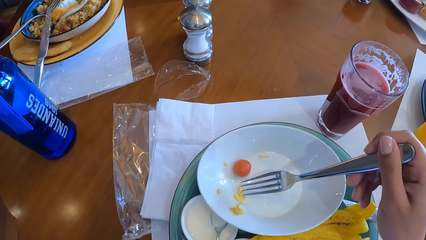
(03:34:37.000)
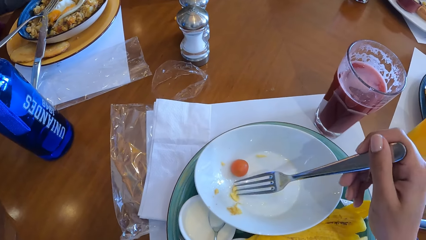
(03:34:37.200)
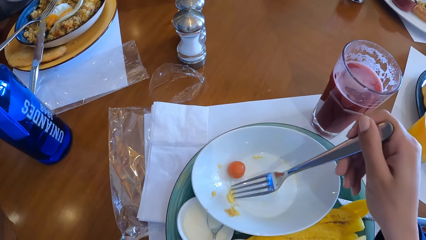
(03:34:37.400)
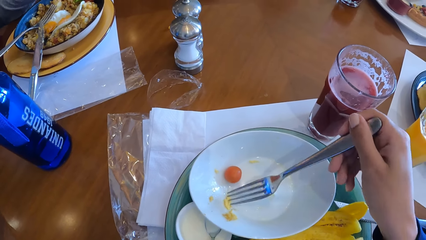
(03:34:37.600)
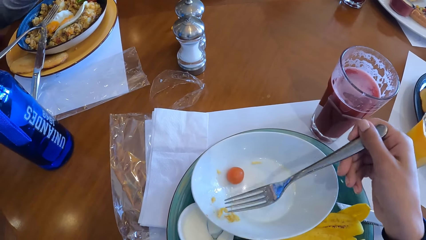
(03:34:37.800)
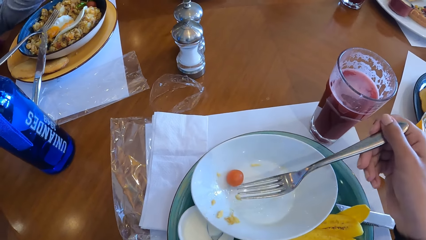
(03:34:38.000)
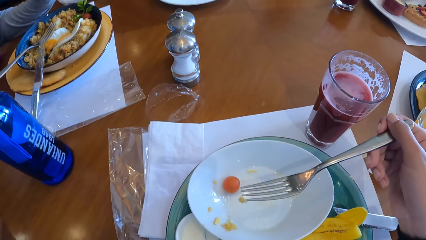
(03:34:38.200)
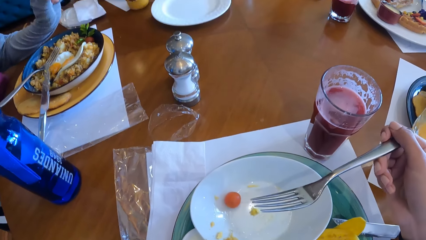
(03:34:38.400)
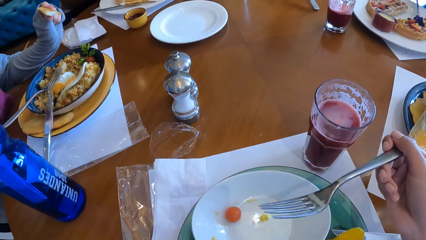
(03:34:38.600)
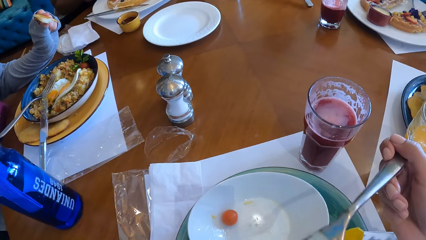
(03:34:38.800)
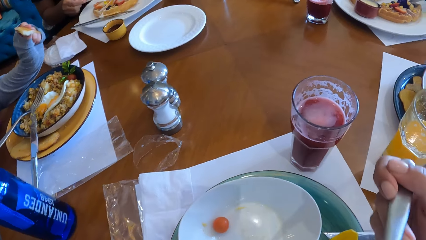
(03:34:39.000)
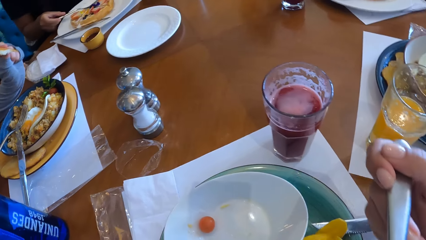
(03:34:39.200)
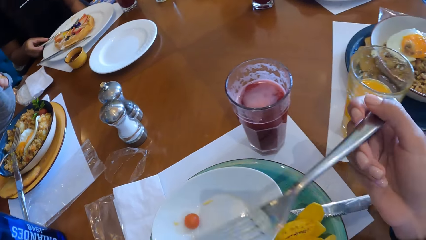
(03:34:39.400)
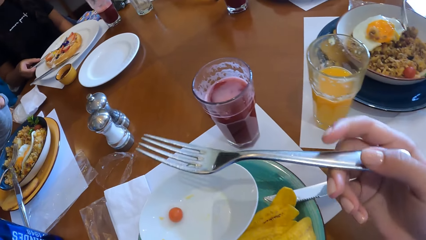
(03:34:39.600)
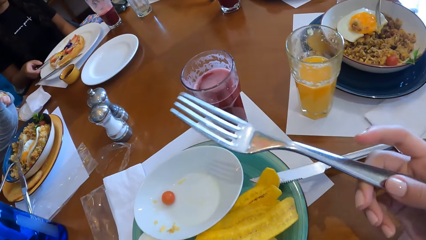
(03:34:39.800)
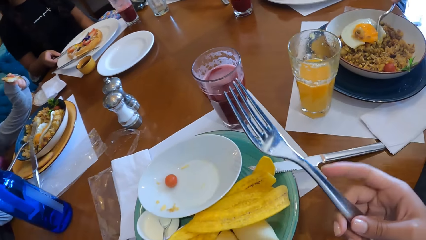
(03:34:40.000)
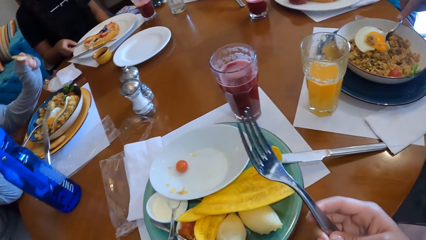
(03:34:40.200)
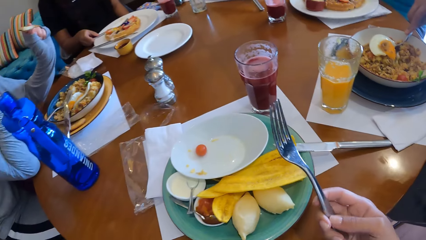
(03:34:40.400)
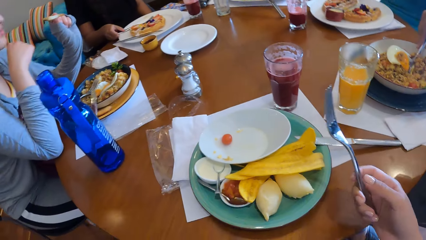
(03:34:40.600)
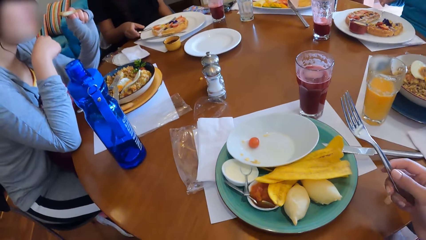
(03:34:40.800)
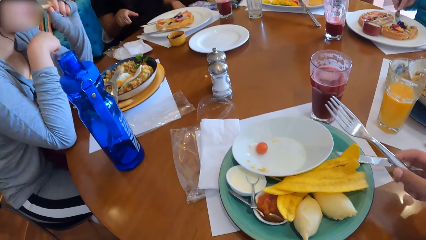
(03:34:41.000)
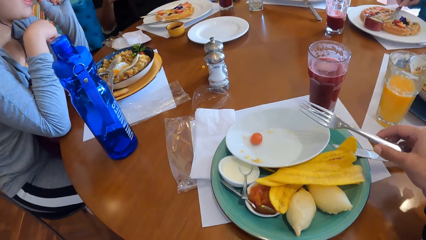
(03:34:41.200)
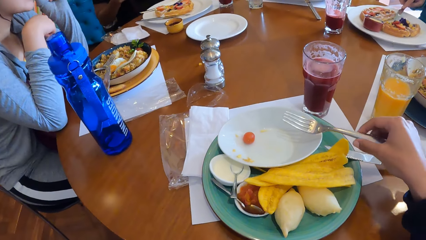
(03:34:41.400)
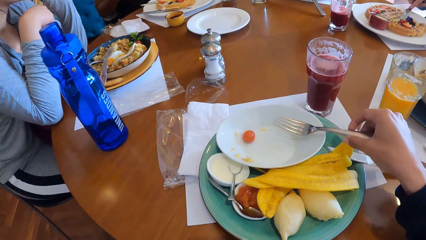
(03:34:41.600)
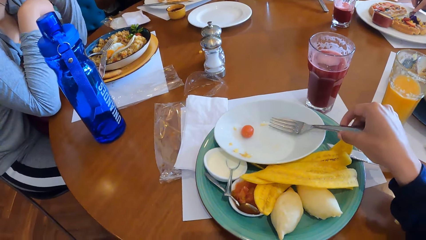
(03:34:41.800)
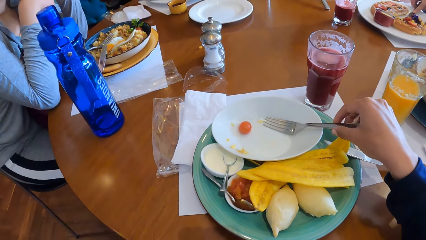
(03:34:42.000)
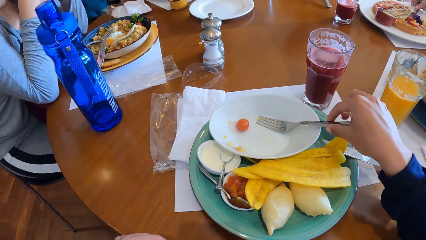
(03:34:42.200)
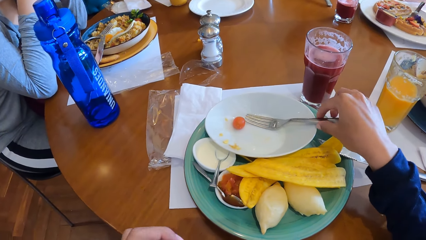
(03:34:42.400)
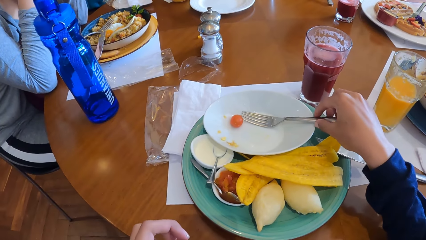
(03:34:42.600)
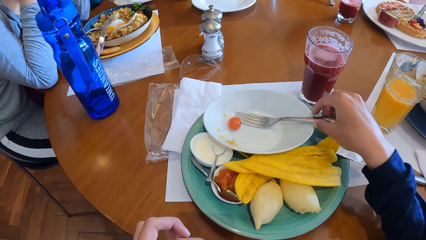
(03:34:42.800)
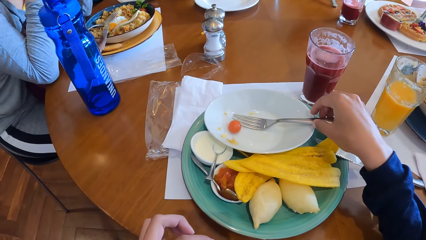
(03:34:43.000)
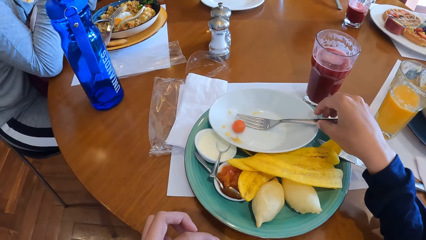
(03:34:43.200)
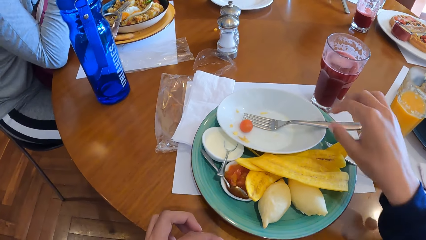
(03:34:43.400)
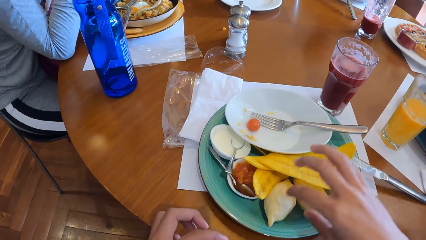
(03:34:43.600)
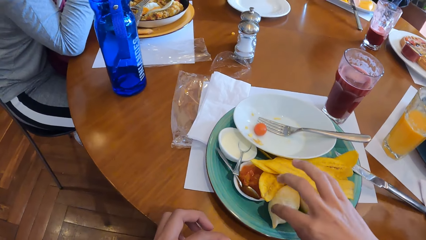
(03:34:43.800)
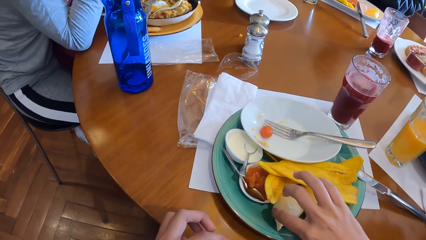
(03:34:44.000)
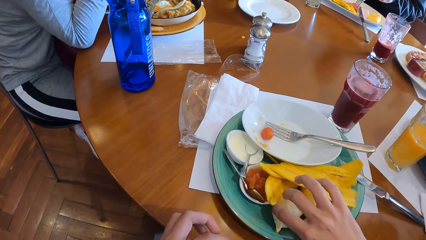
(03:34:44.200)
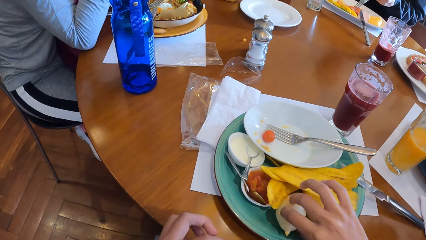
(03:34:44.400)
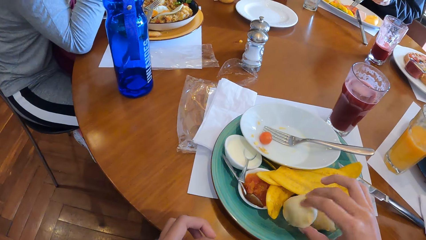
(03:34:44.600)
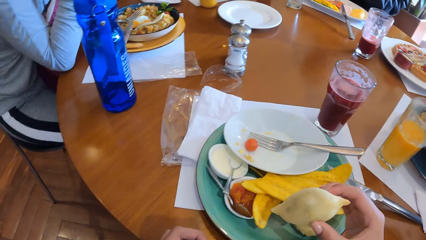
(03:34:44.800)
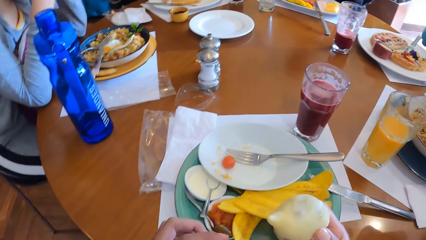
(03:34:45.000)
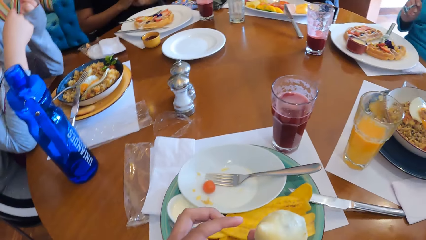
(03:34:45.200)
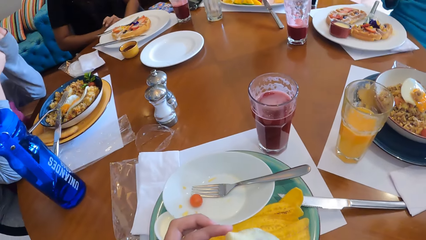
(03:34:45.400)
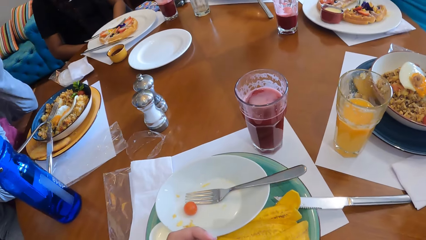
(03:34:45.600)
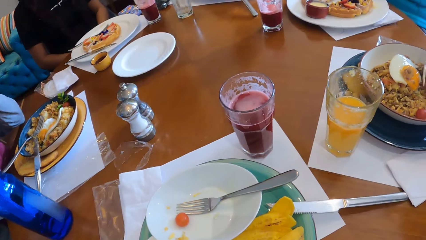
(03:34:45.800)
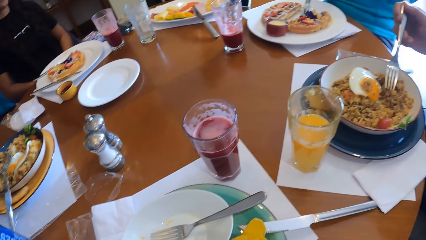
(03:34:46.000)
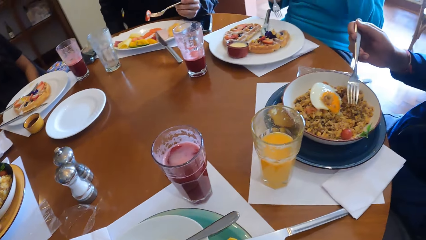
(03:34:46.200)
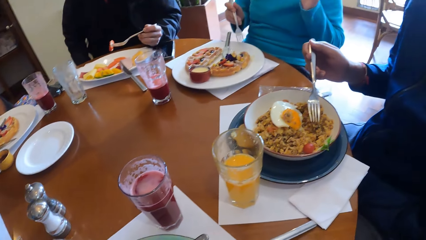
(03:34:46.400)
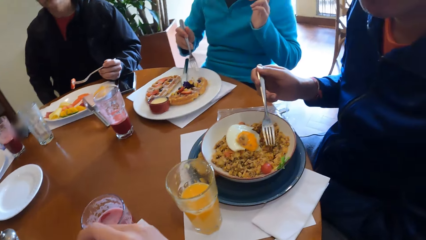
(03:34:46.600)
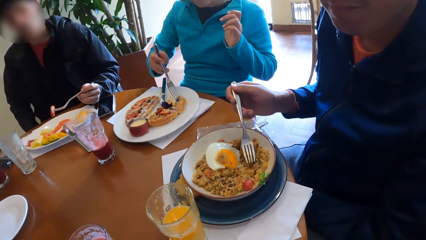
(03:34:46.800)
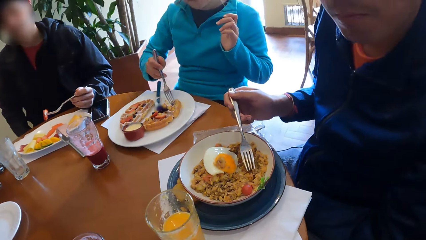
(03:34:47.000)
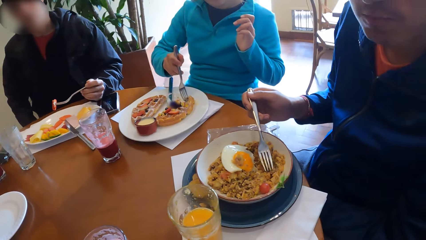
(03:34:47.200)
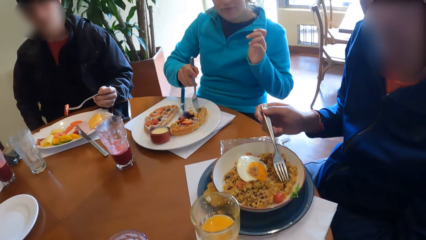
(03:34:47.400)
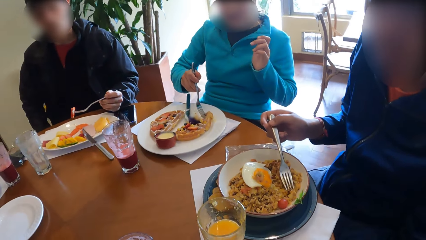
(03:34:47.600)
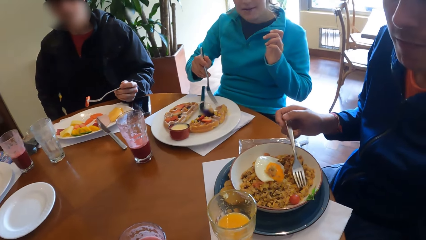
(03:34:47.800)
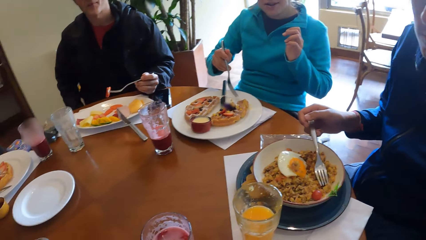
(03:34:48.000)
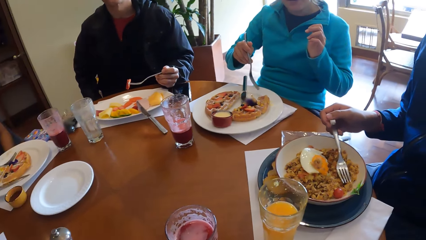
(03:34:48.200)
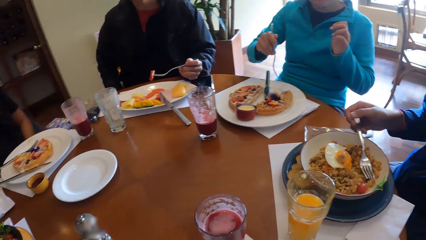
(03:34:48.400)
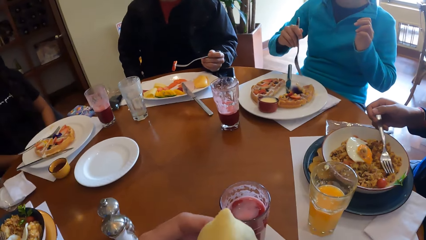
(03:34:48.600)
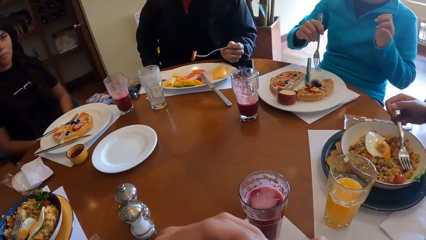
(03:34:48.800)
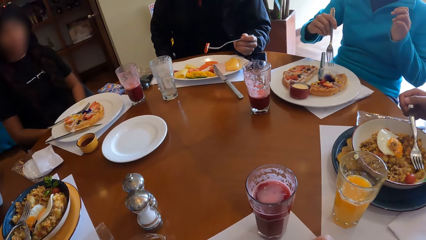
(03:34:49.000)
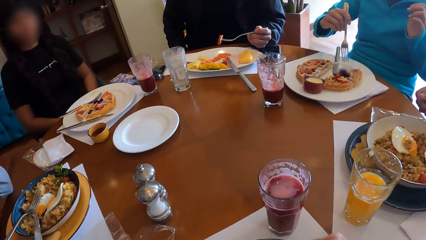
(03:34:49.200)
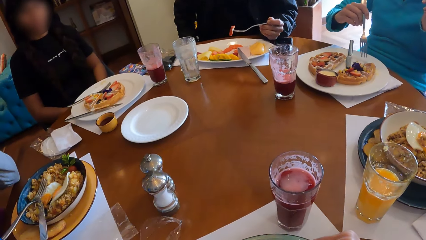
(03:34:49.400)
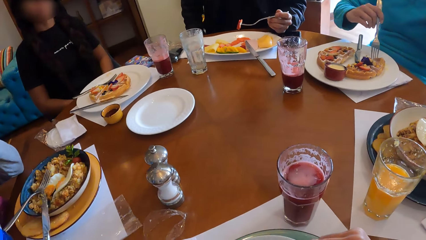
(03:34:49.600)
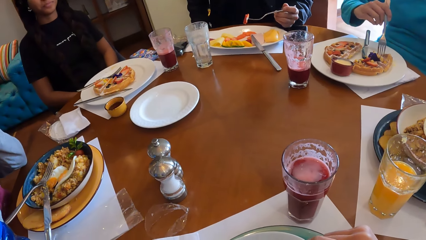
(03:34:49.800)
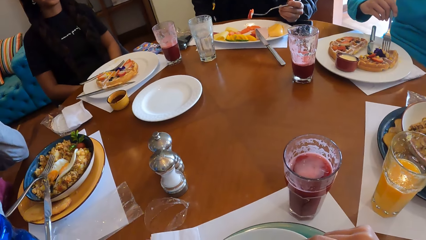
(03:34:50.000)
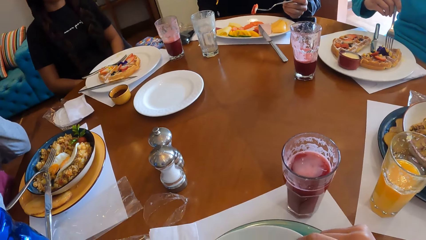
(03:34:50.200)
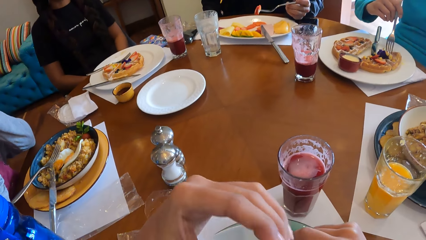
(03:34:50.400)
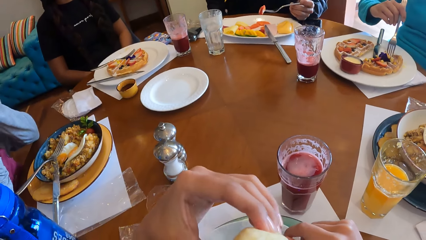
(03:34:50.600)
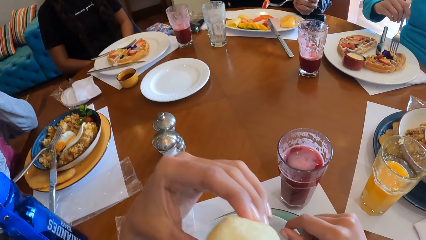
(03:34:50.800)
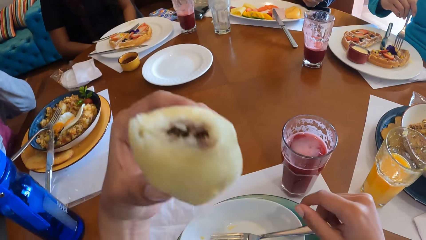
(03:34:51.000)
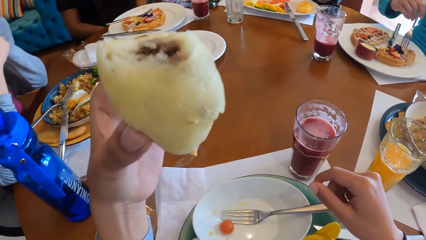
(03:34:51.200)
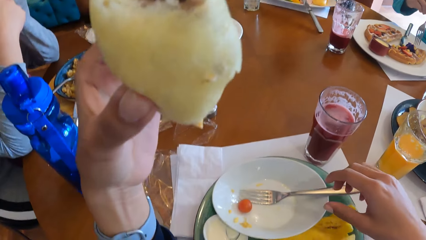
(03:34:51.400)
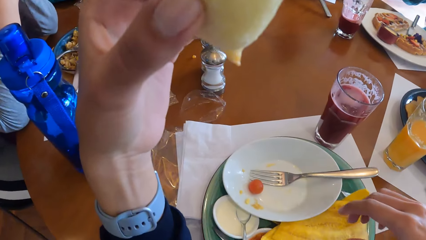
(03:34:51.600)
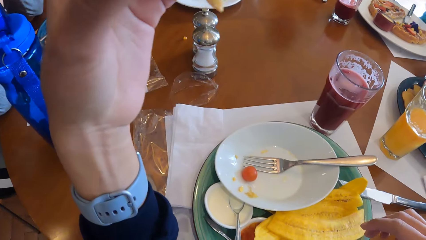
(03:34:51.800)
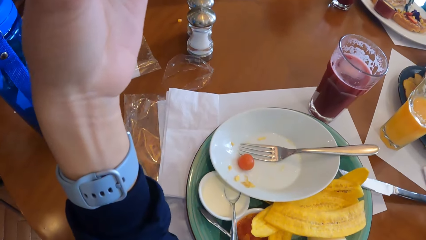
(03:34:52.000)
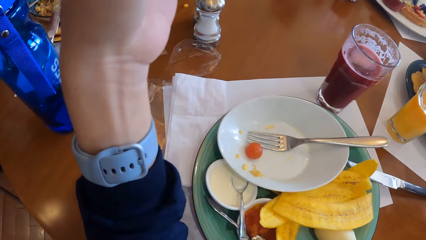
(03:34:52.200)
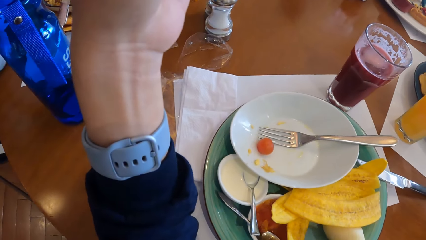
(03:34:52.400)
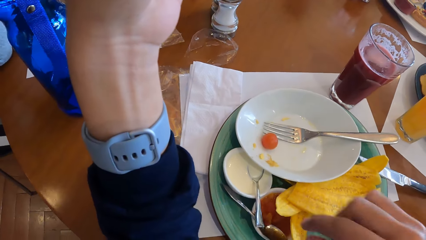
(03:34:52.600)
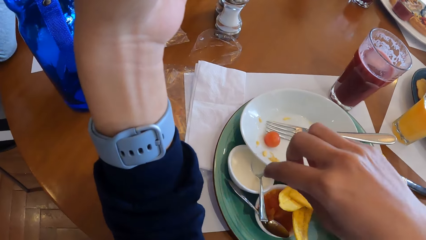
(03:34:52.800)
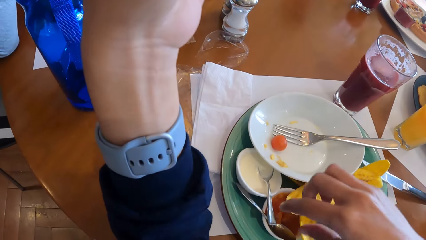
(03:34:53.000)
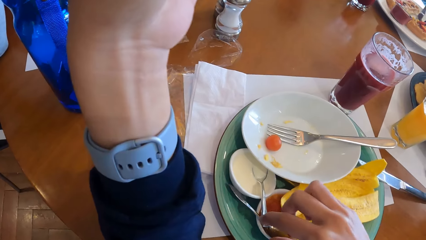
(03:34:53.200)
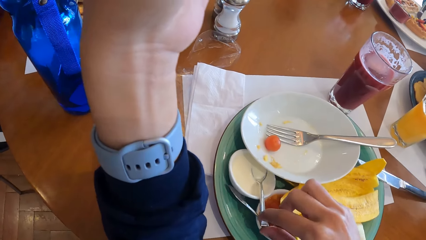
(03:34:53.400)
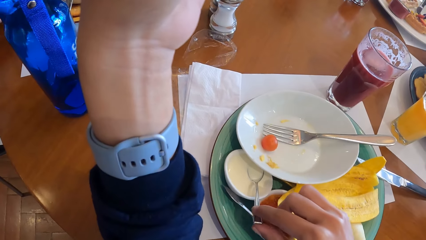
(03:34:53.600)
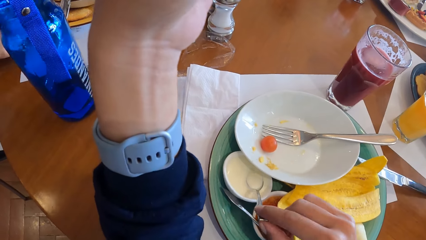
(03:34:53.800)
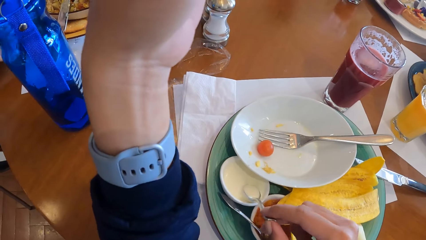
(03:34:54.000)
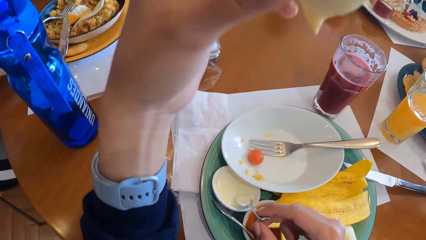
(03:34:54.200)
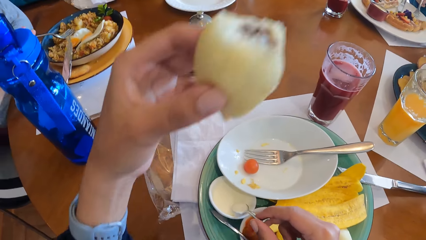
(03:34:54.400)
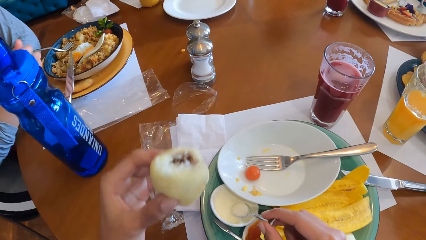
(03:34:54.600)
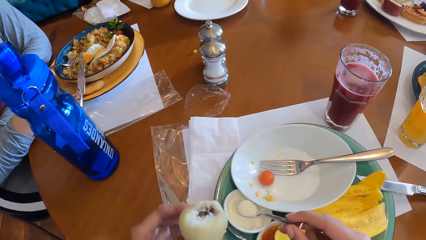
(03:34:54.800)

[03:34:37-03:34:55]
The camera wearer puts food in the mouth. He drops the fork on the plate with his right hand. He picks a sausage roll from the plate on the table with his right hand. He passes the sausage from his right hand to his left hand. The woman picks a waffle from the plate on the table with the fork on her right hand. The camera wearer looks around. He eats food. He picks a spoon from a cup of maple syrup on the table with his right hand. He scoops milk.
